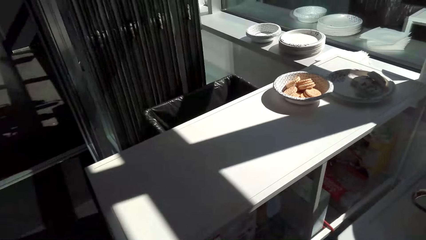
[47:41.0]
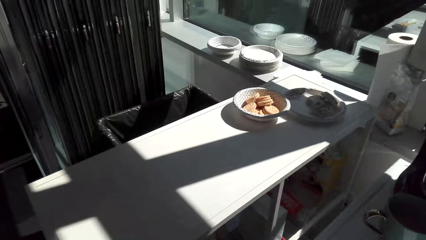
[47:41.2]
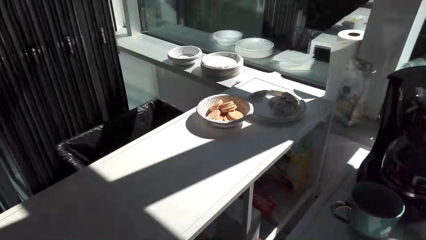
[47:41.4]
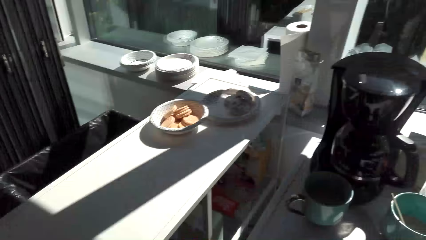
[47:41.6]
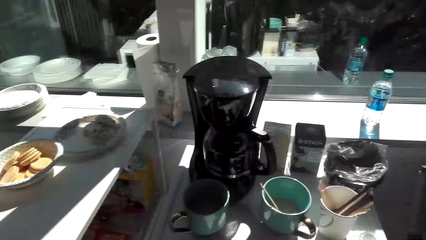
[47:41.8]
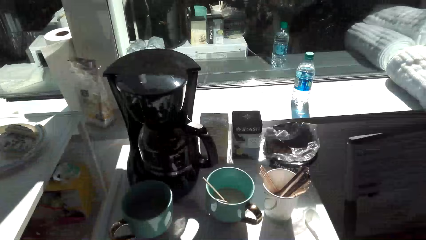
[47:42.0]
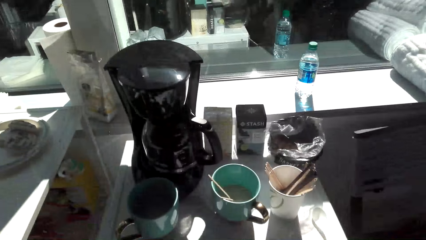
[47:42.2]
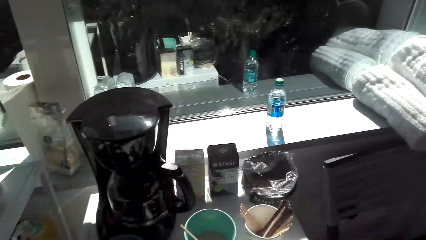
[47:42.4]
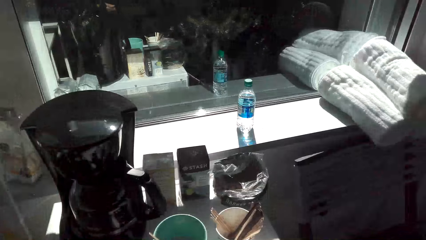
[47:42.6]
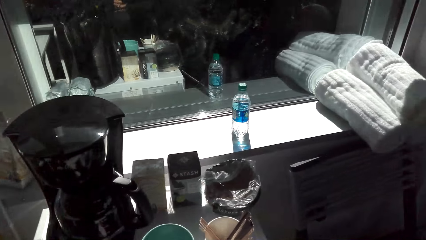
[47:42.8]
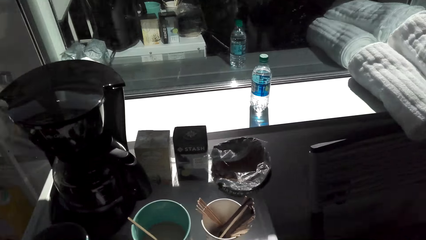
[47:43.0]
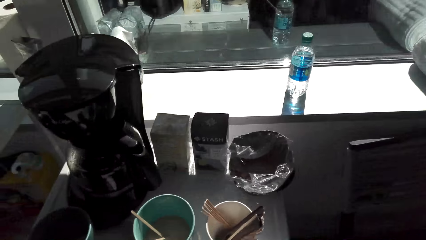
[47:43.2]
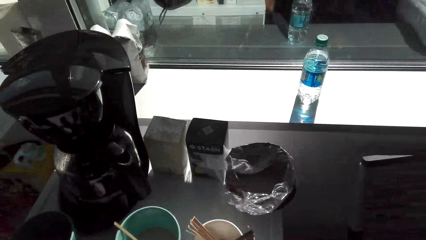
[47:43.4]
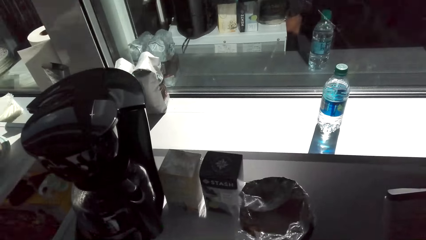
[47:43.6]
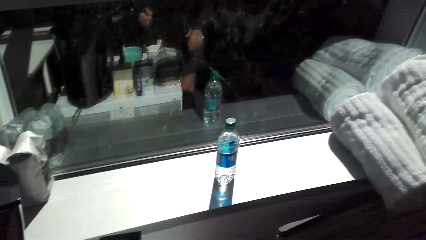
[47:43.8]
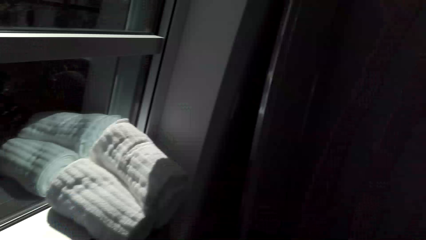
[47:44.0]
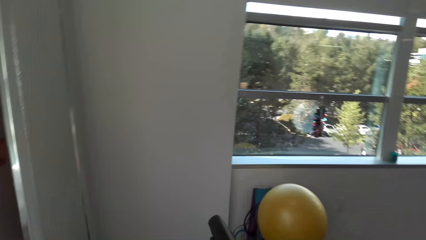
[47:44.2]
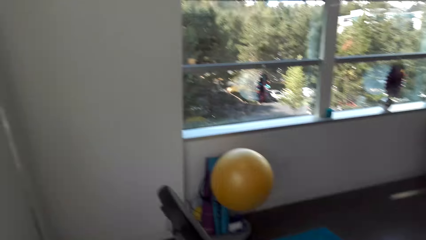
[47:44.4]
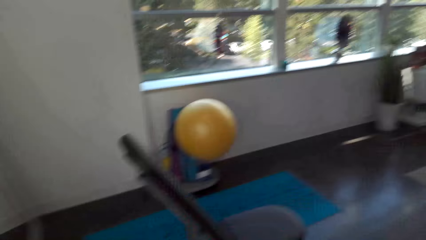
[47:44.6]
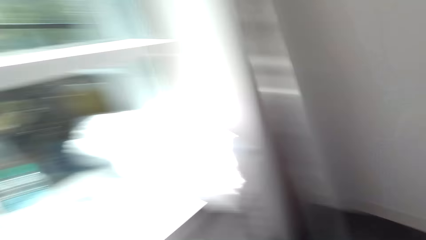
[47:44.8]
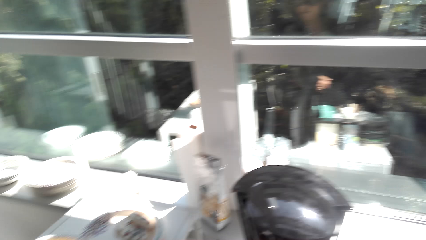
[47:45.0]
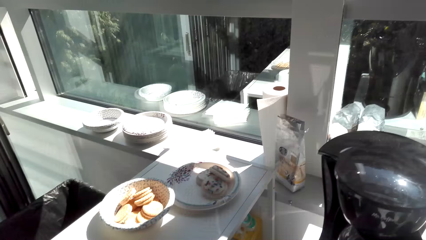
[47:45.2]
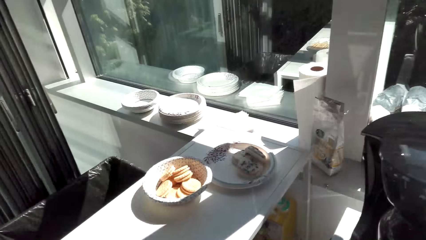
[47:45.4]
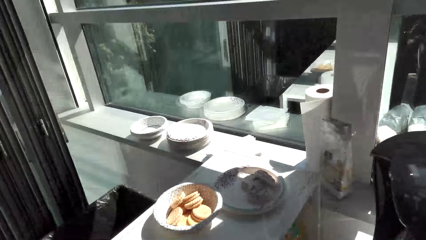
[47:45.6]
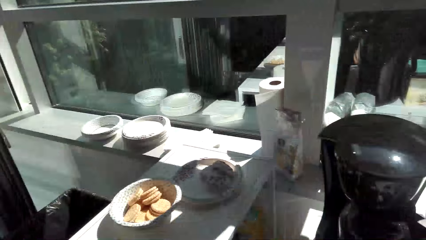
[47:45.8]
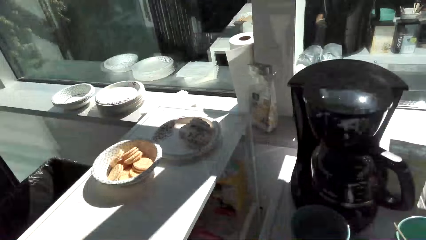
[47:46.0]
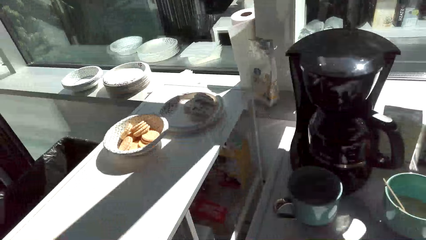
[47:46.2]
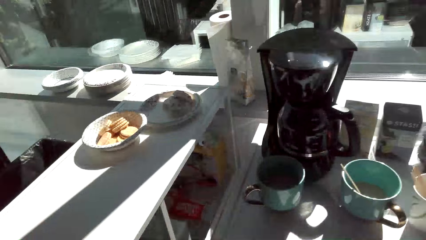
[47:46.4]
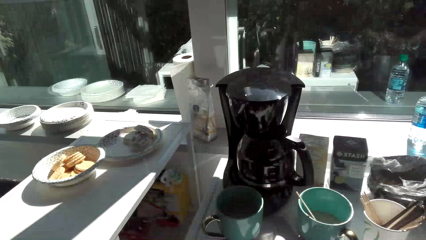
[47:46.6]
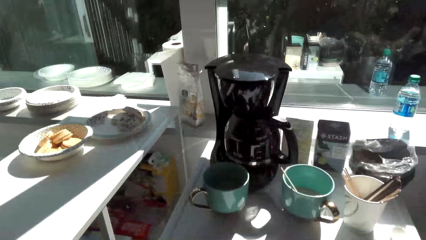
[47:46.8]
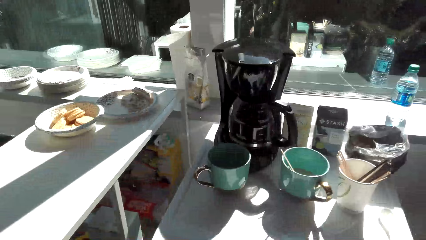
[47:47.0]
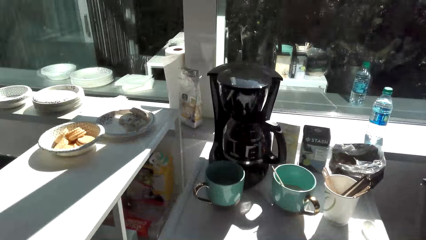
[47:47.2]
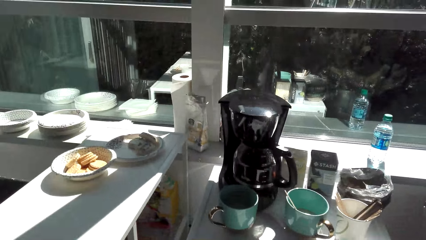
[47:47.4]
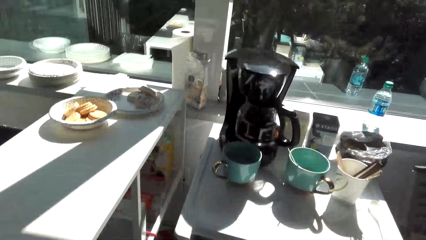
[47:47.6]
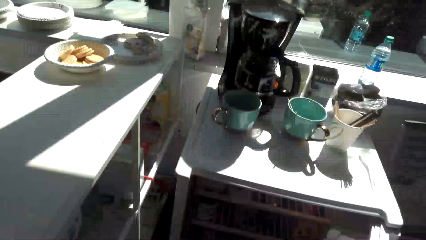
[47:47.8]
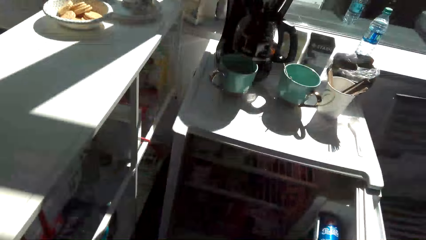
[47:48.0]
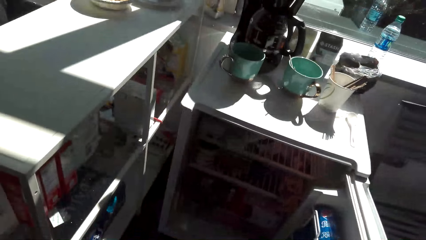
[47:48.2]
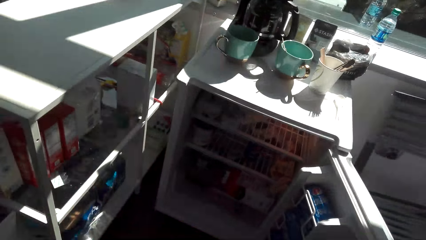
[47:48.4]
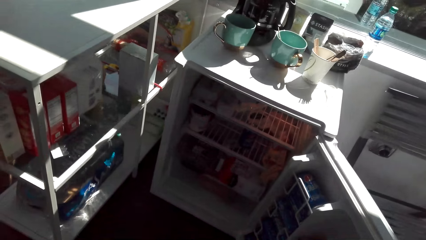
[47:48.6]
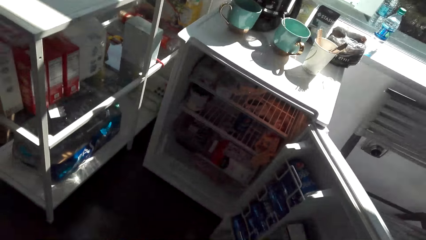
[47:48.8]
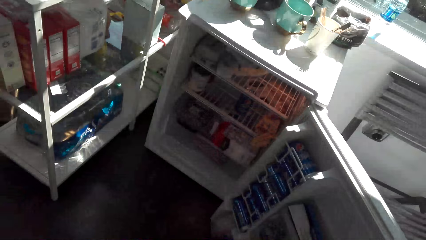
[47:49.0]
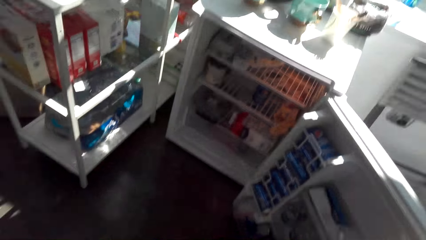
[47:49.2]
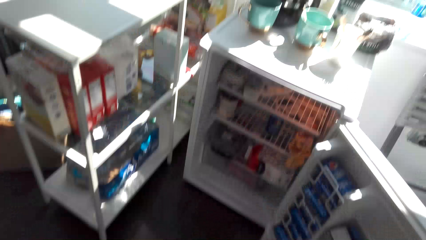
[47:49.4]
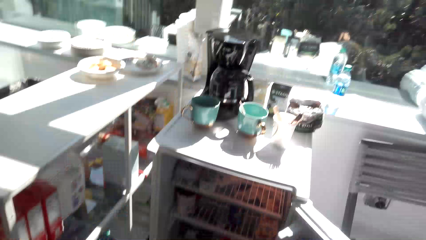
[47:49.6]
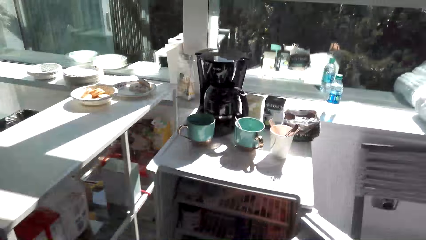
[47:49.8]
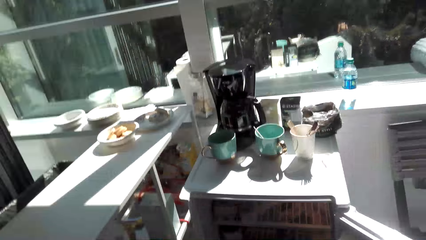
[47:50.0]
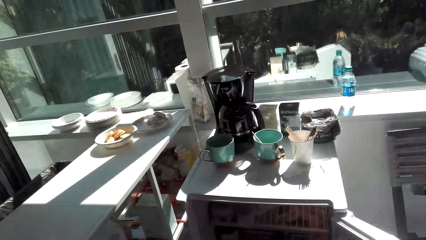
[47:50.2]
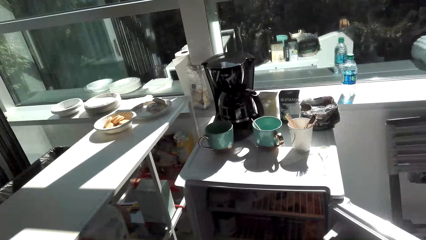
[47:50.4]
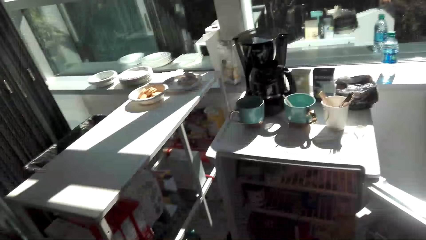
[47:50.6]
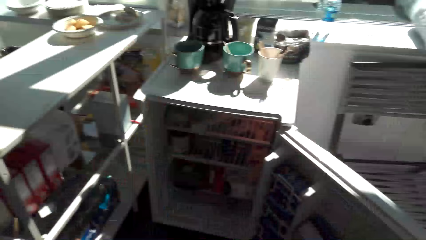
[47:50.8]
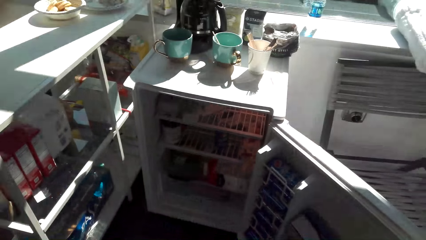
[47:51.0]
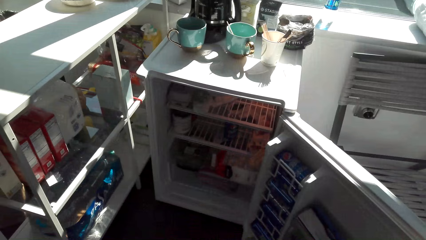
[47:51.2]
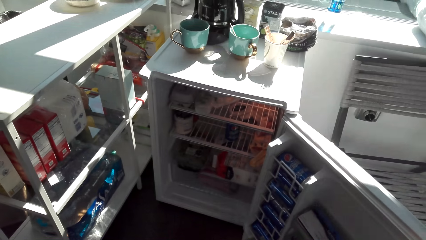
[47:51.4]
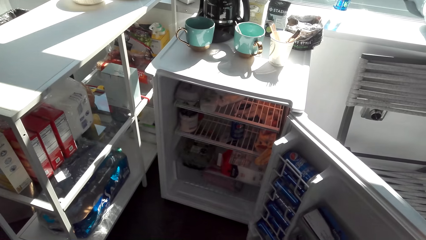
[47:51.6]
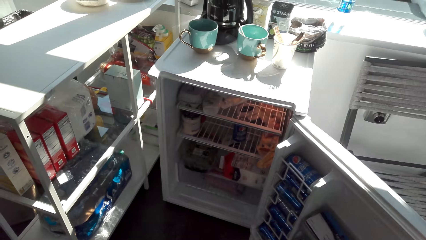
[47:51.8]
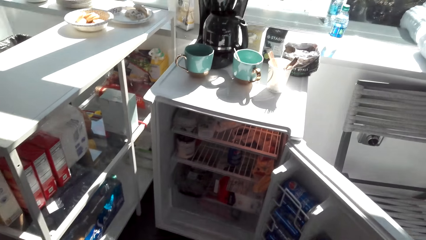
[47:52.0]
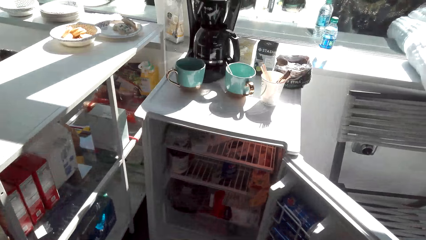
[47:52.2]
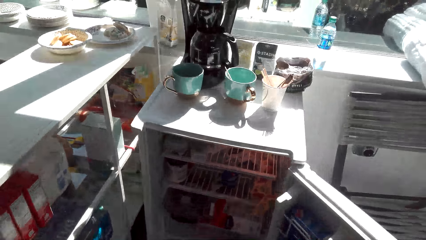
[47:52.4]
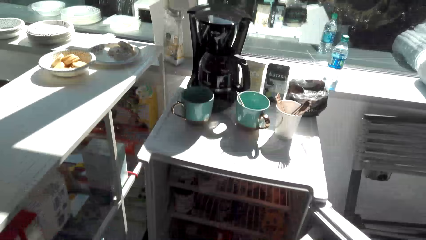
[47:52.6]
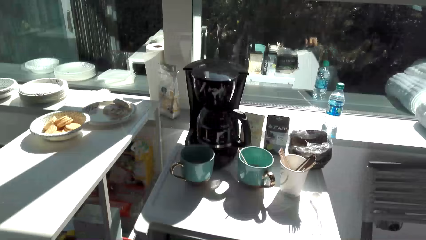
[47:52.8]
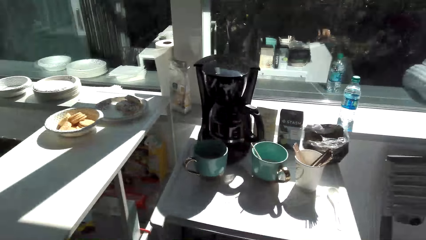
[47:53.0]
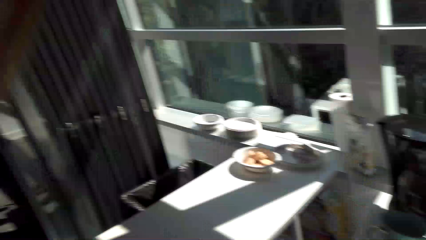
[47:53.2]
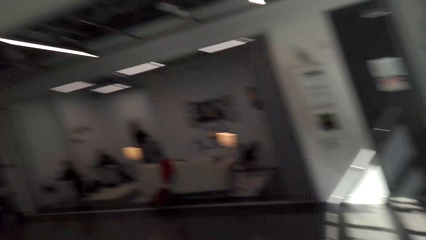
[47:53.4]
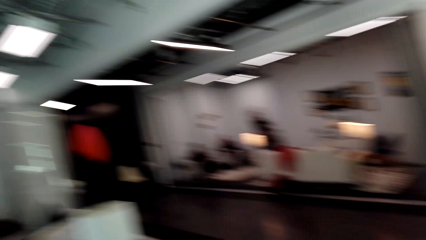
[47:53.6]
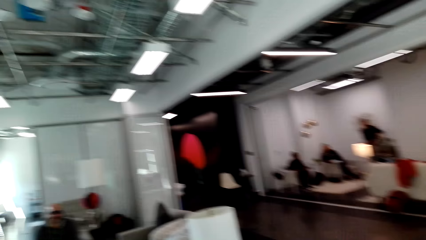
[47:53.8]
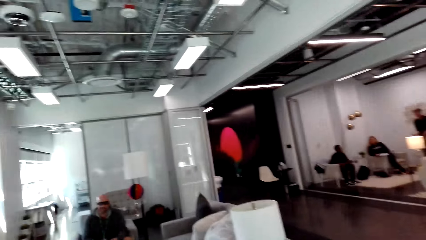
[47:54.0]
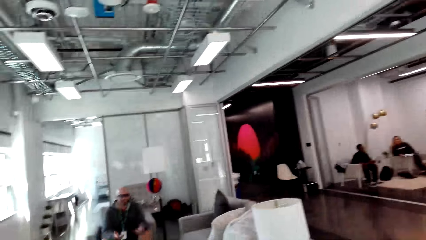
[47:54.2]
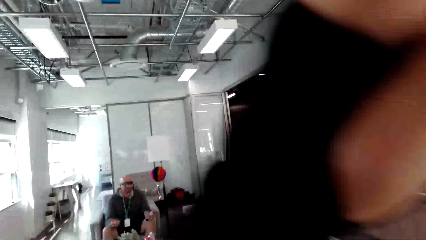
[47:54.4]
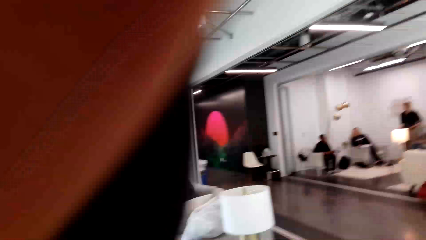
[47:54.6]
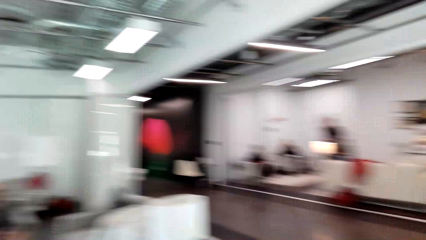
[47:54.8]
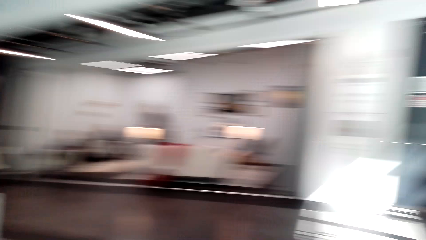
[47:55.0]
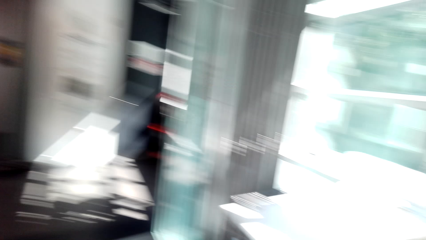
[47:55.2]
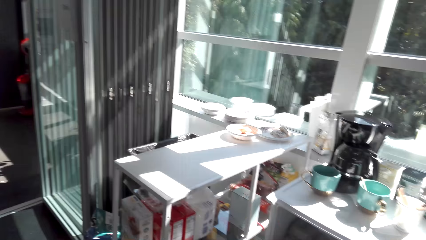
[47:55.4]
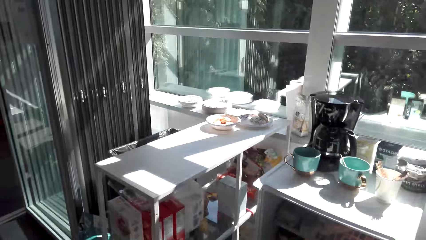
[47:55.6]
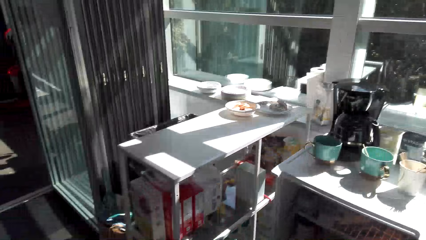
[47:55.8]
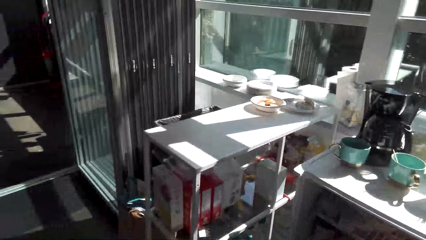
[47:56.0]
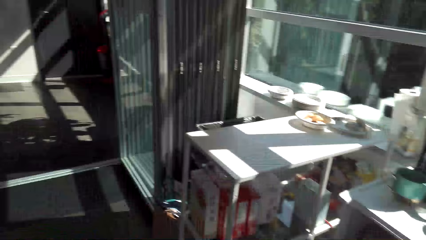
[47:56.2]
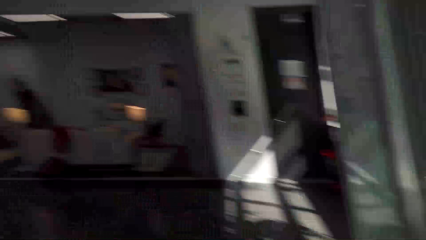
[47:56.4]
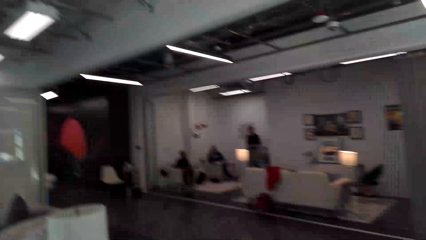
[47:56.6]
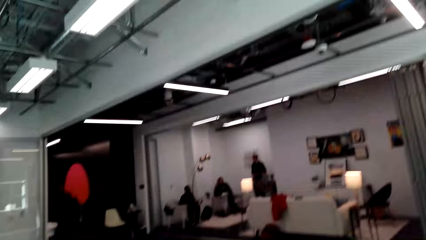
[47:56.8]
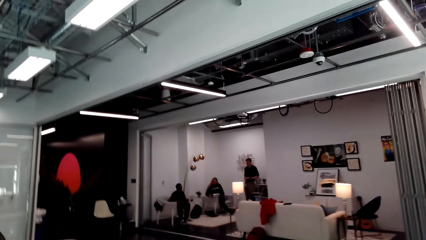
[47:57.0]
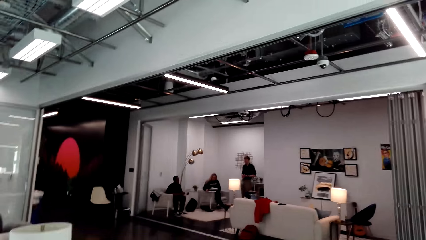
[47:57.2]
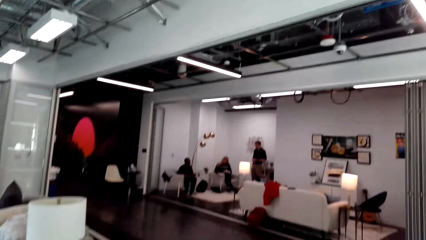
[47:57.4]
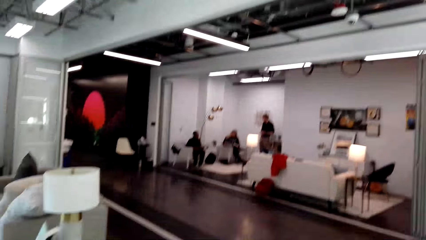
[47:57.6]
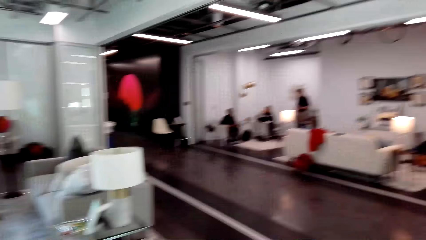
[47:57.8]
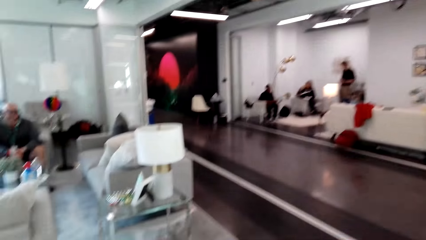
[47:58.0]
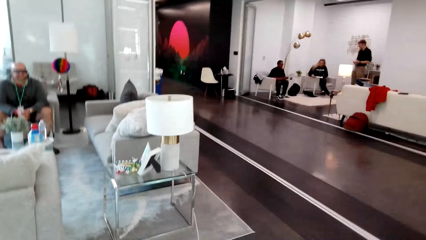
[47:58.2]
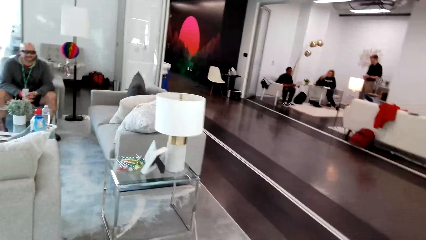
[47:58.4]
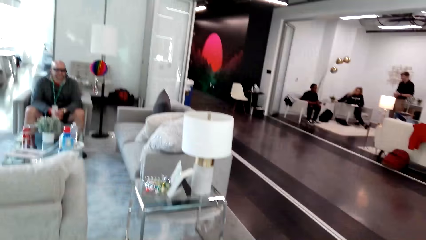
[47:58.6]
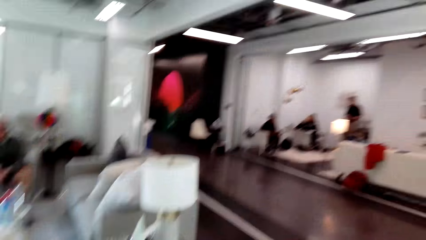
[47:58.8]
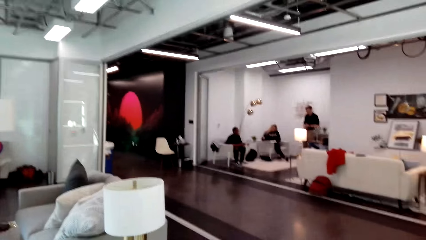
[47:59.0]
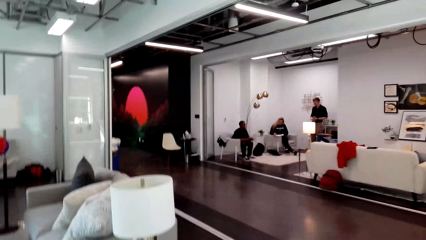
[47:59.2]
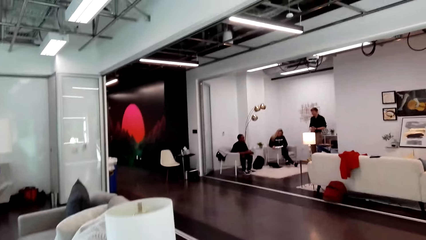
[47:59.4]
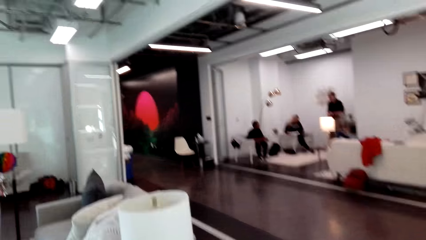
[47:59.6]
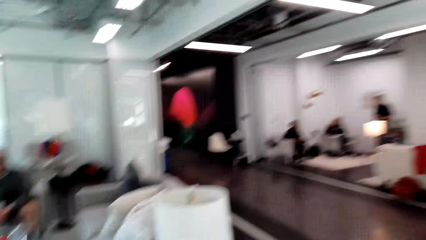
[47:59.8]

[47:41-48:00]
The camera wearer looks around and dialogs with the man. They open the fridge and look into the fridge. They look around.
